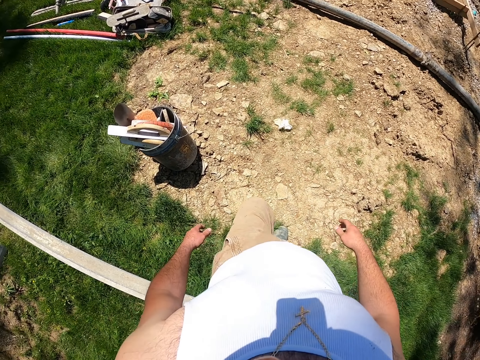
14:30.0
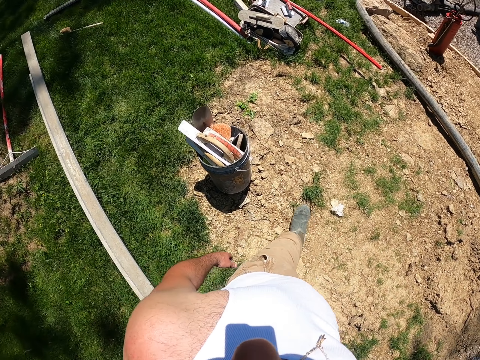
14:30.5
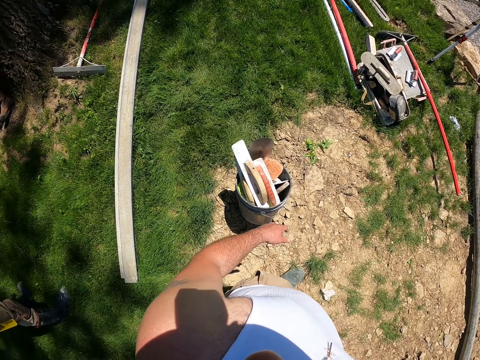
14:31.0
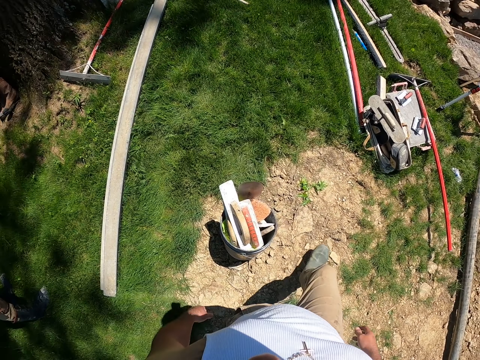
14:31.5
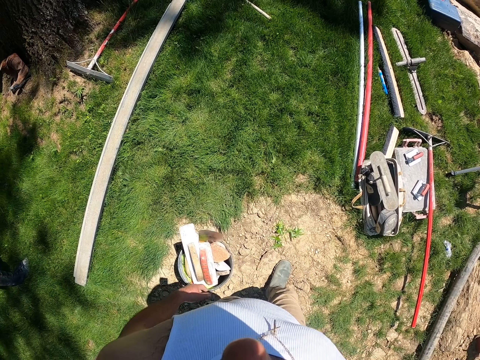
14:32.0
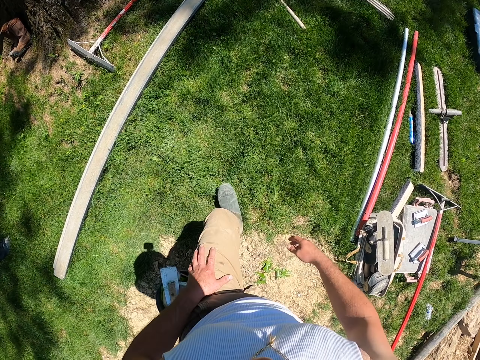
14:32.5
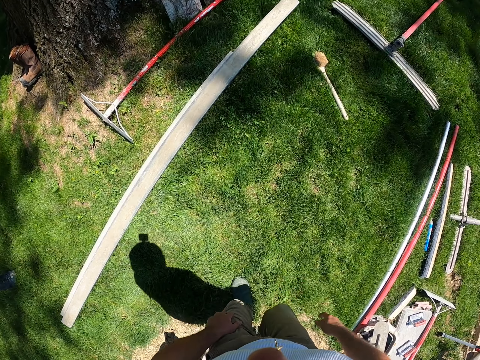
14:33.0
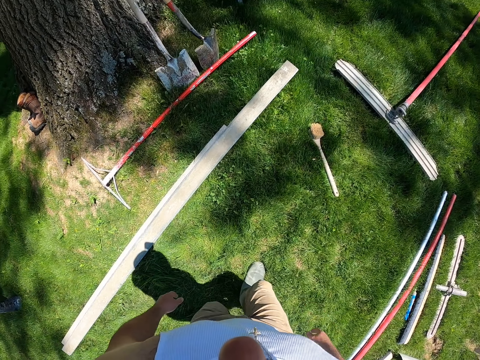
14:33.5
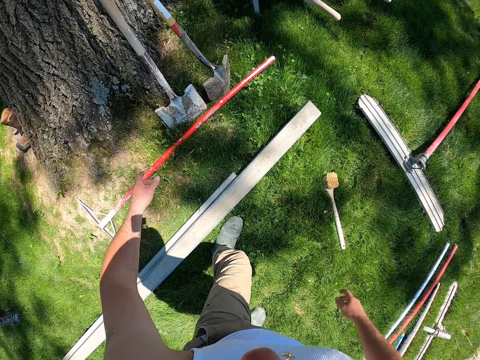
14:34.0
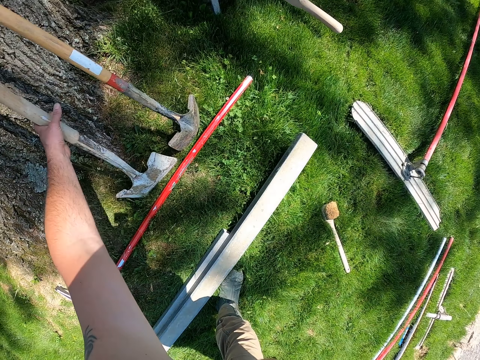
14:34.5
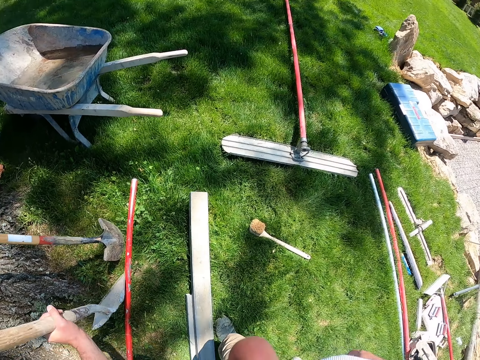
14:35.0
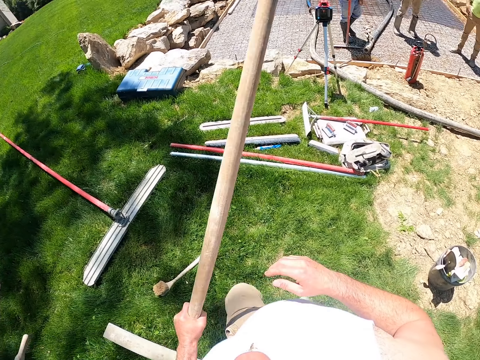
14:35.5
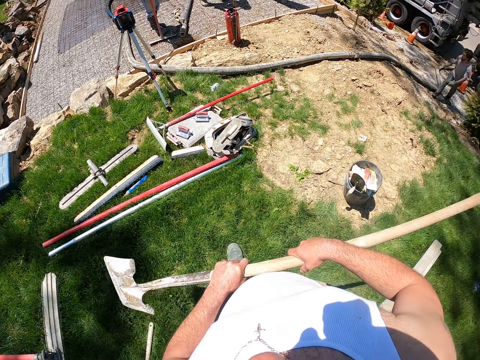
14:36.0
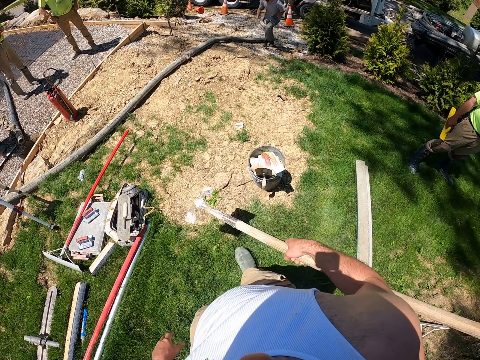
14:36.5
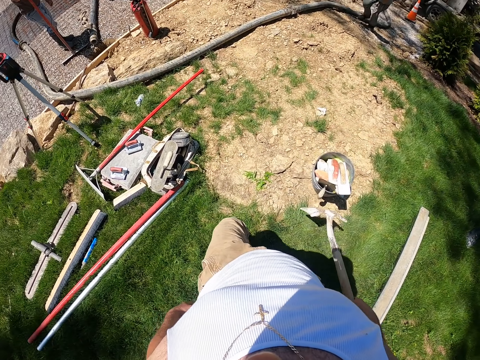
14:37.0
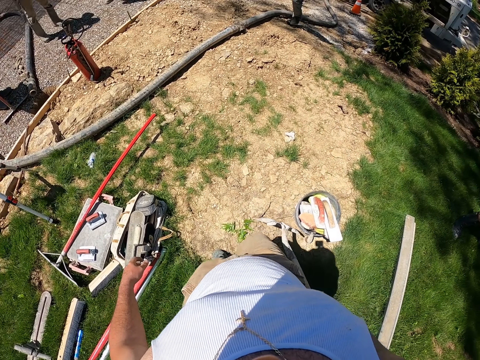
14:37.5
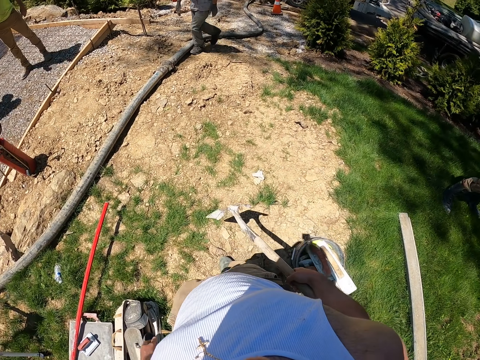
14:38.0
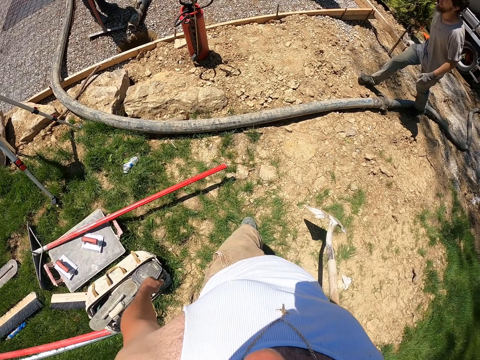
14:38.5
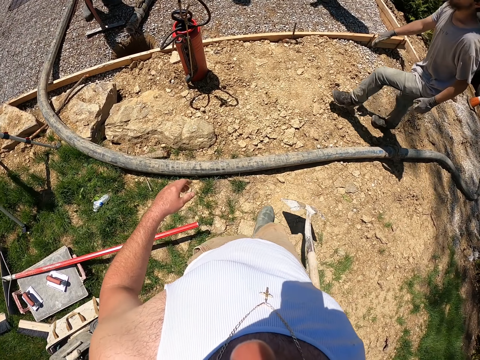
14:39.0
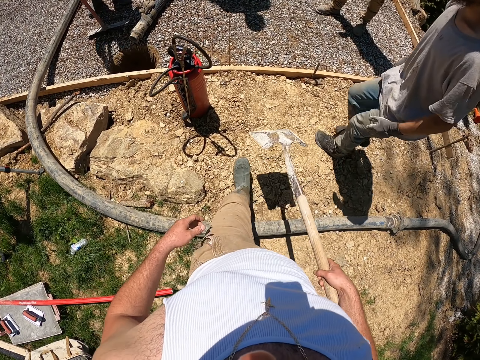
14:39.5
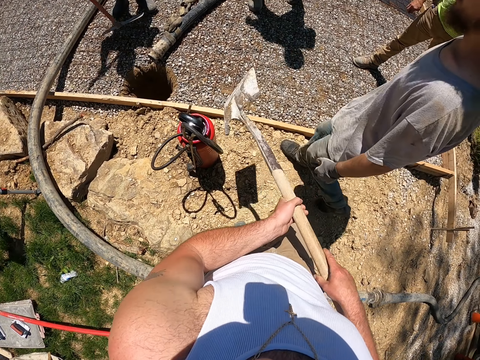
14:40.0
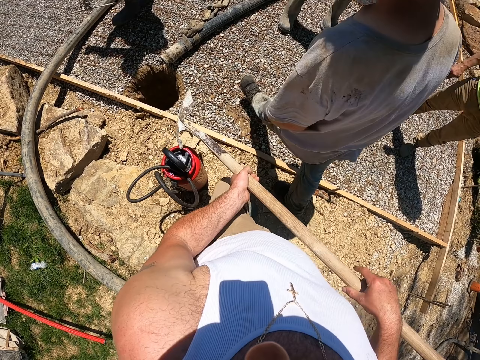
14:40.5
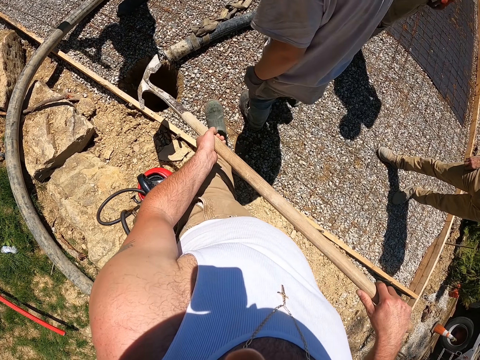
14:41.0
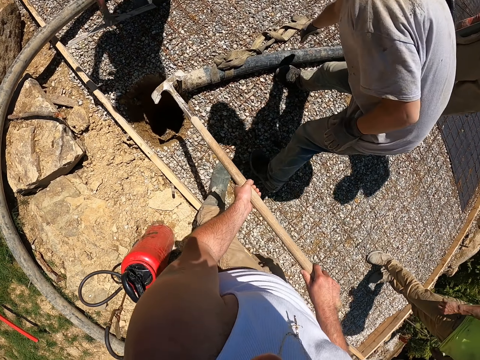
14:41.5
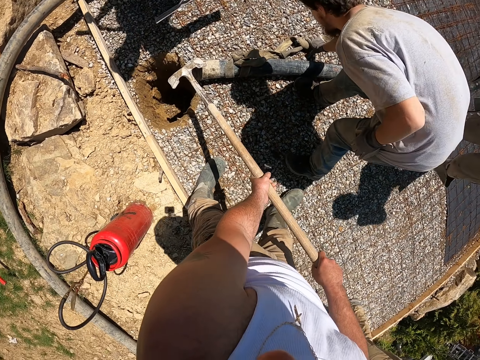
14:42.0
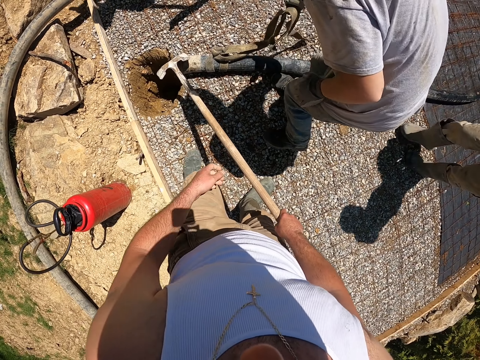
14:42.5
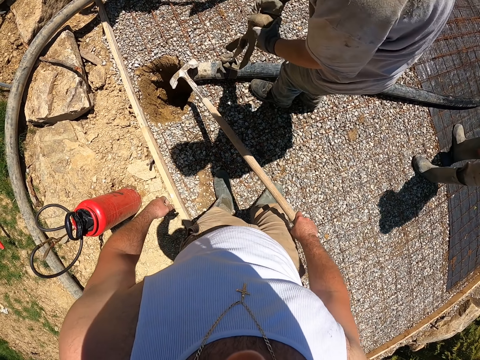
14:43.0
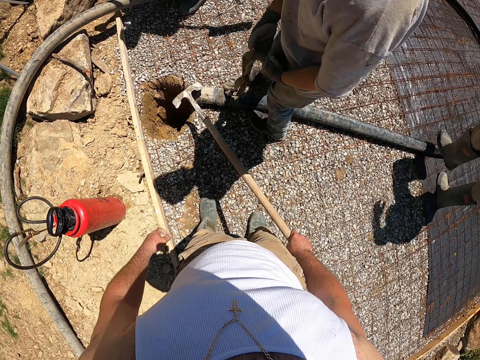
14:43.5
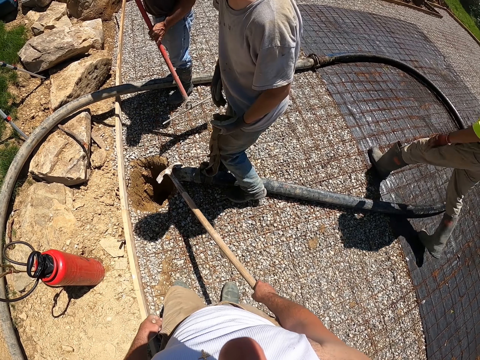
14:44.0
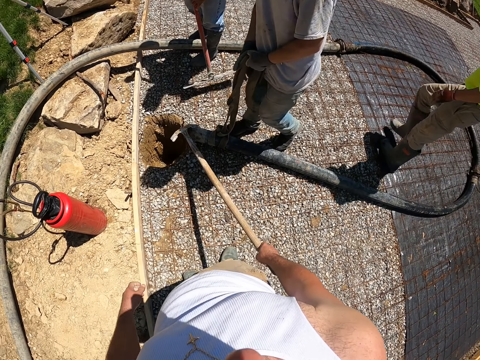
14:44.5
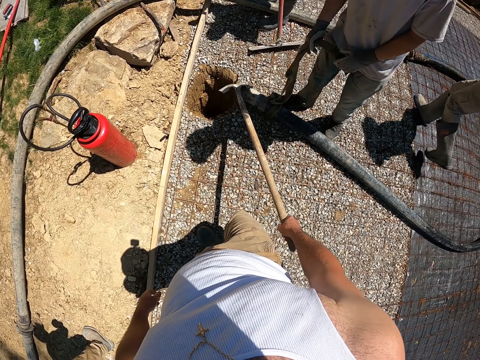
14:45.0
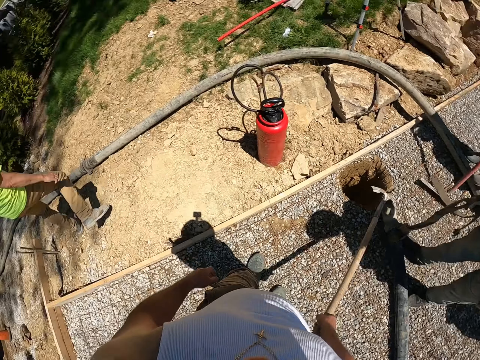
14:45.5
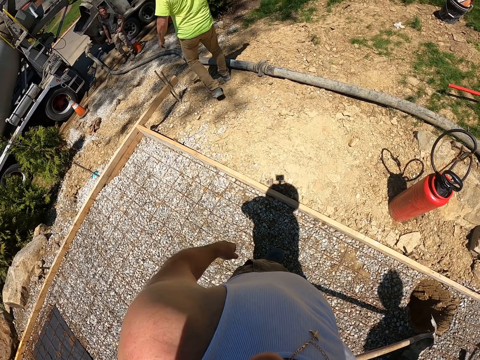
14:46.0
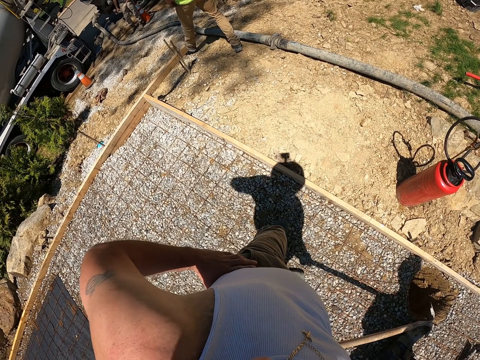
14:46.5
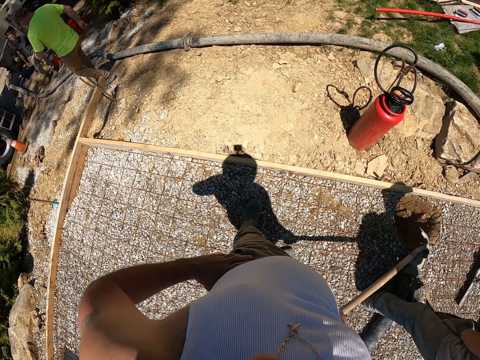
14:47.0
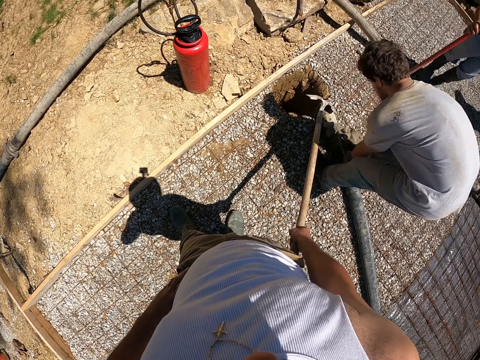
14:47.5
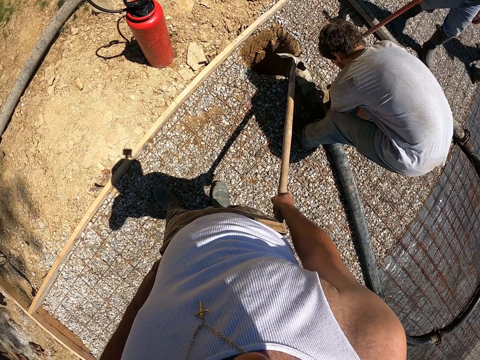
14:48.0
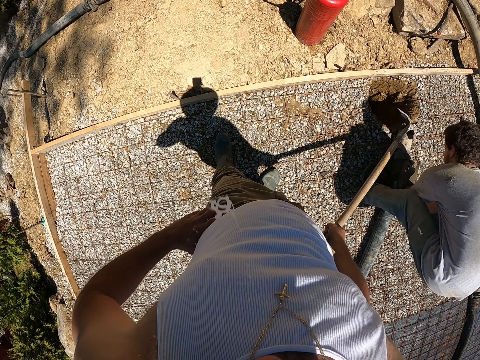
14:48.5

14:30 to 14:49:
The camera wearer moves around. They pick up a spade or trowel. They turn around. They hold the spade up. They walk around with the trowel. A man walks past the camera wearer. The camera wearer, the man and two other men stand on the construction site.

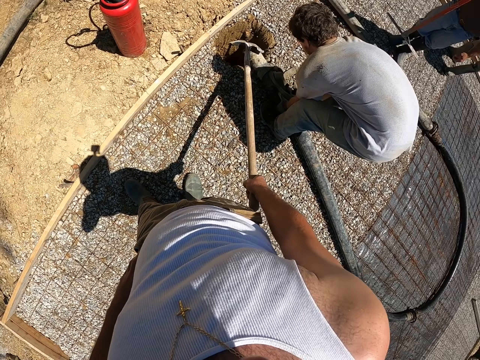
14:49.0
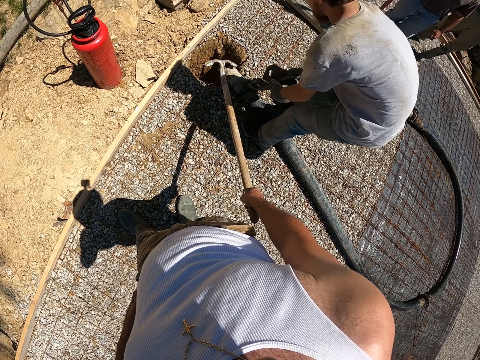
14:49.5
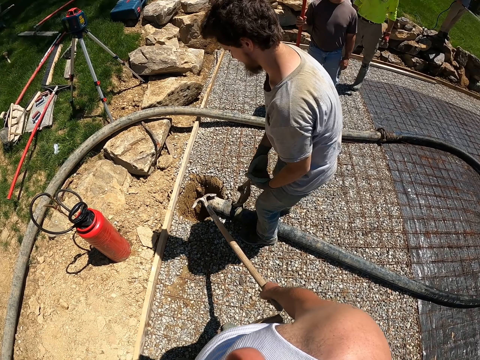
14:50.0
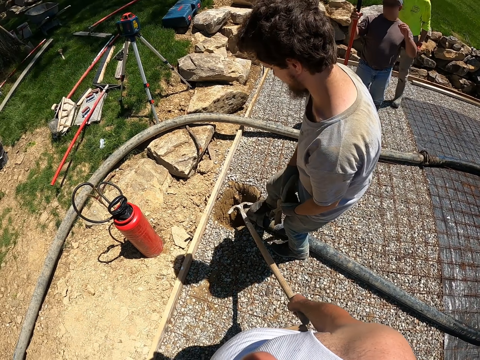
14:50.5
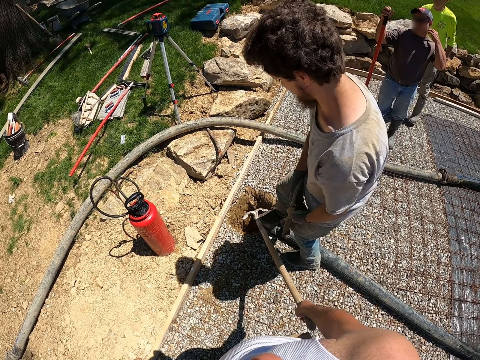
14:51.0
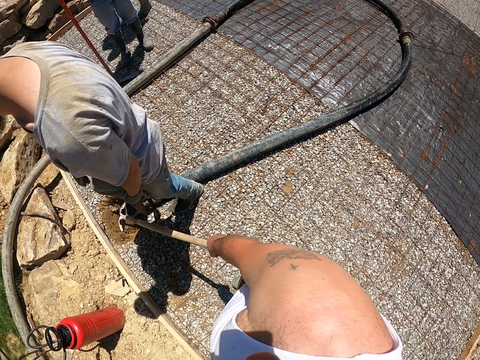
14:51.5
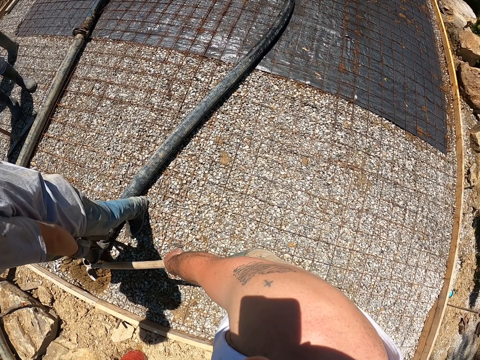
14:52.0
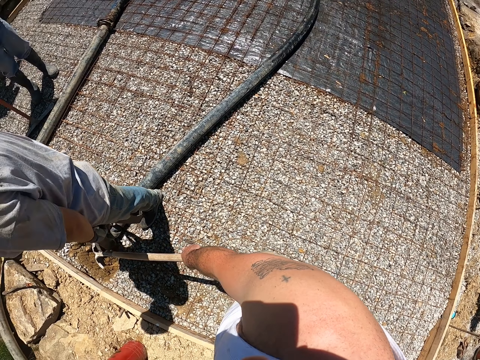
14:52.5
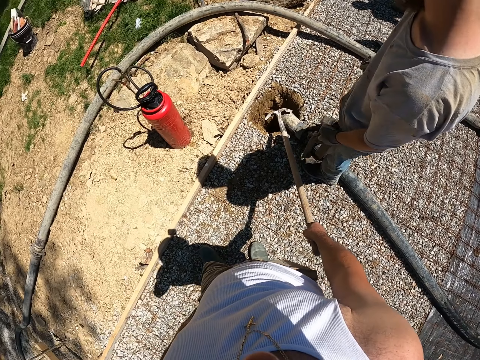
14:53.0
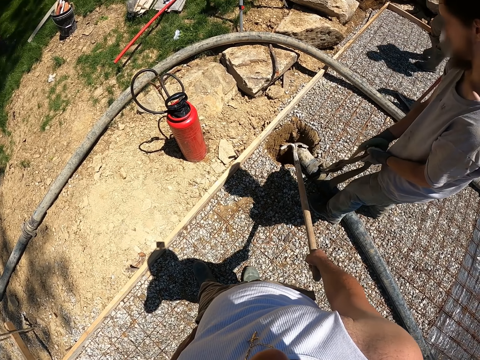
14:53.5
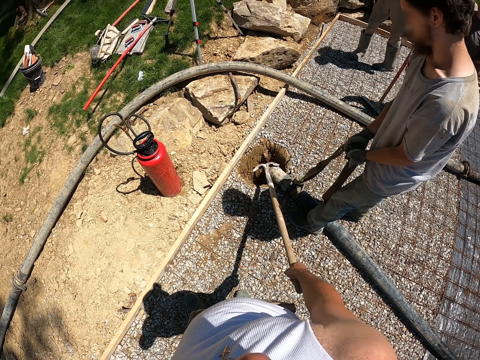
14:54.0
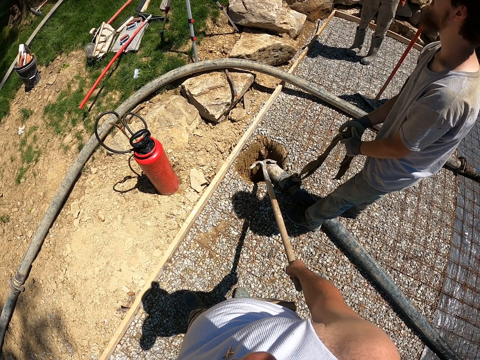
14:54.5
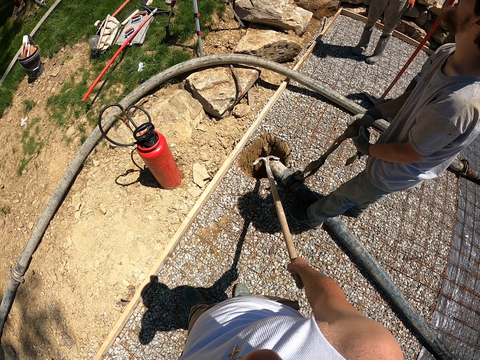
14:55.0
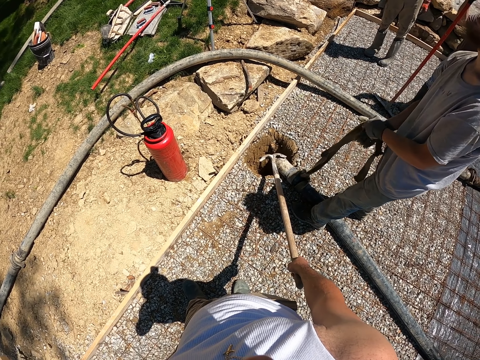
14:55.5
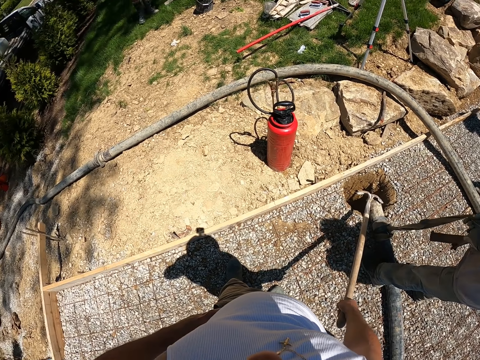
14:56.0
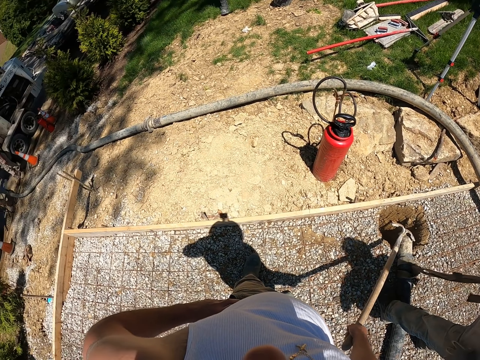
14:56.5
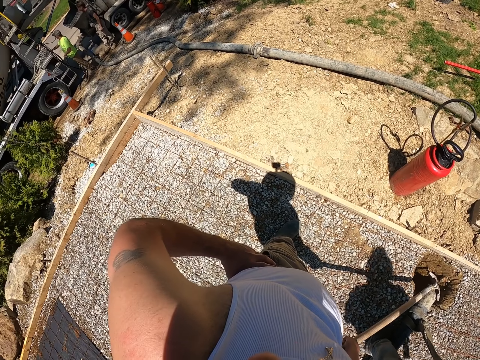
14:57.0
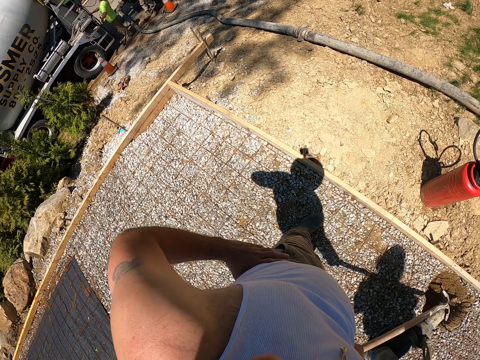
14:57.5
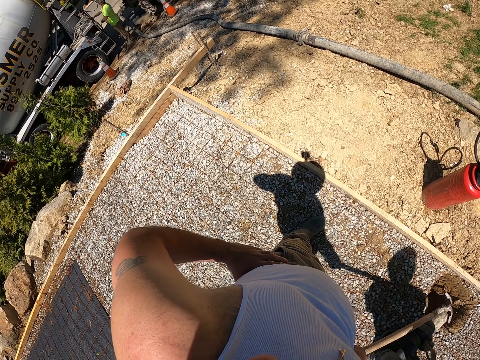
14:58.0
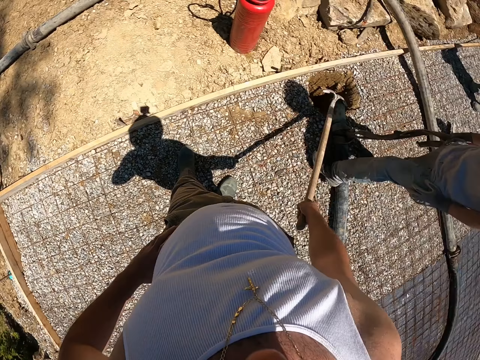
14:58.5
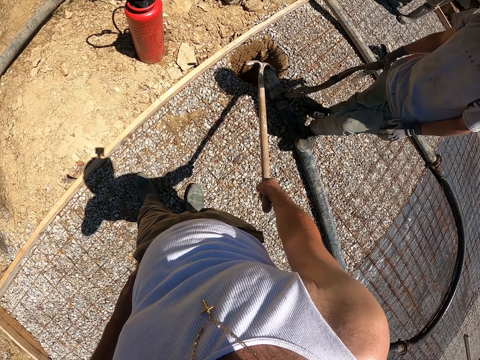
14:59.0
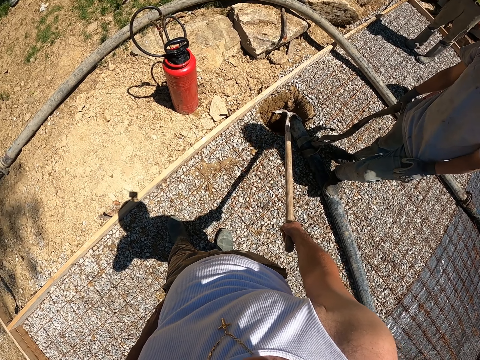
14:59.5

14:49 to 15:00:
The camera wearer looks around.
